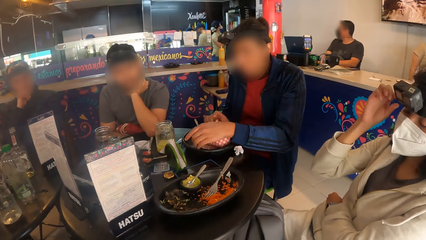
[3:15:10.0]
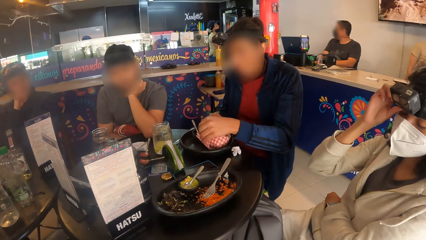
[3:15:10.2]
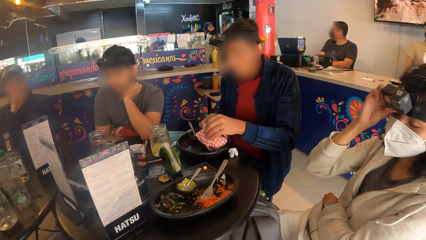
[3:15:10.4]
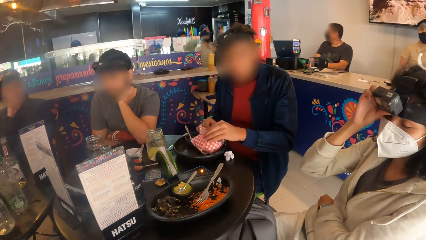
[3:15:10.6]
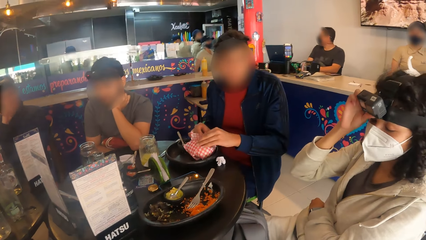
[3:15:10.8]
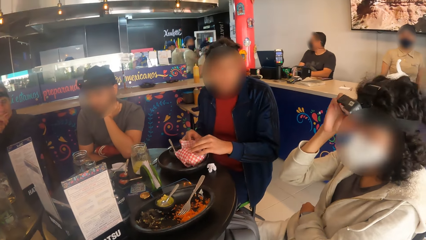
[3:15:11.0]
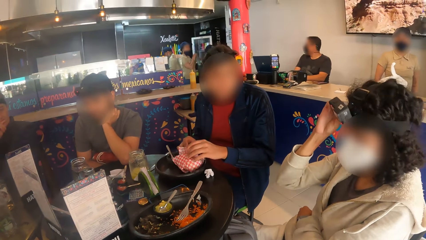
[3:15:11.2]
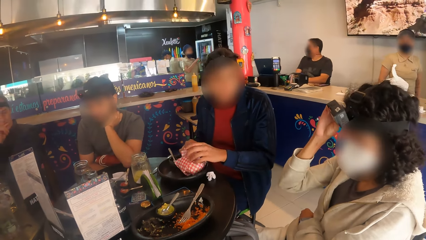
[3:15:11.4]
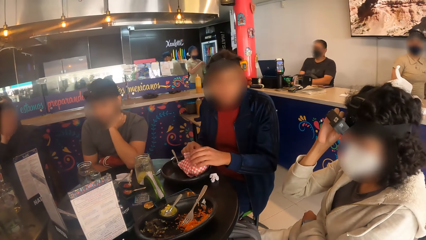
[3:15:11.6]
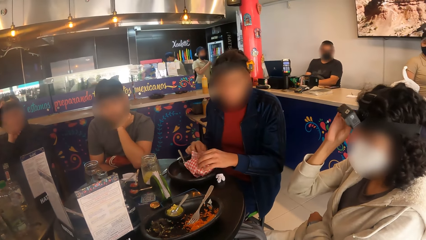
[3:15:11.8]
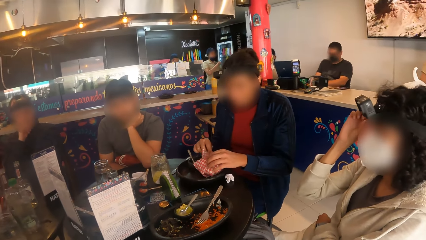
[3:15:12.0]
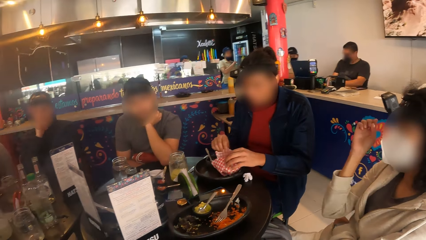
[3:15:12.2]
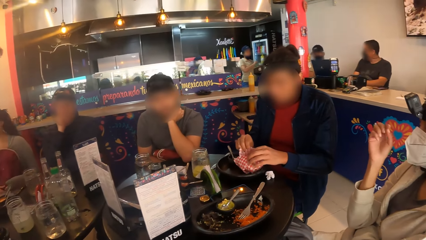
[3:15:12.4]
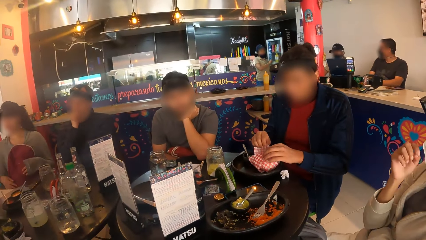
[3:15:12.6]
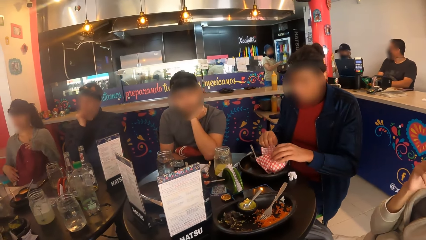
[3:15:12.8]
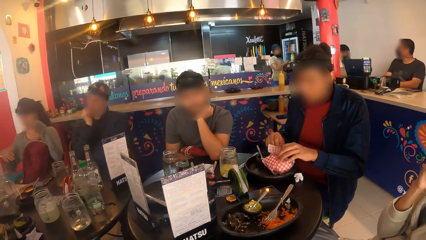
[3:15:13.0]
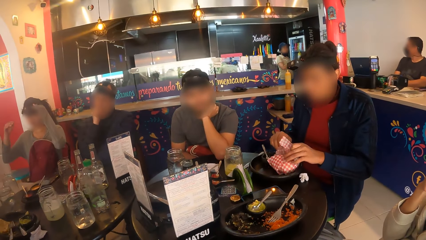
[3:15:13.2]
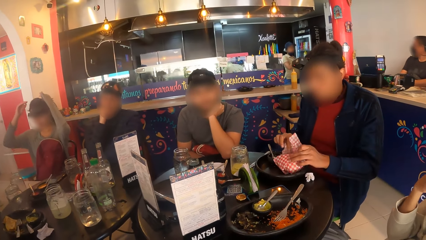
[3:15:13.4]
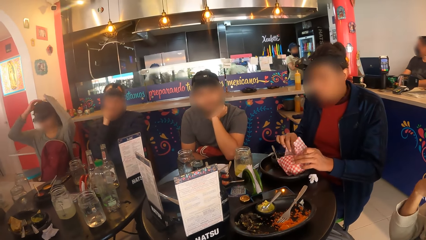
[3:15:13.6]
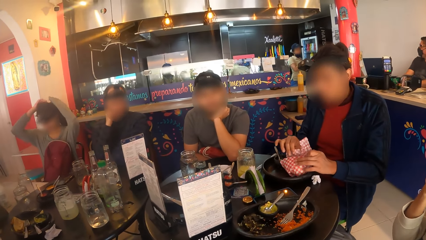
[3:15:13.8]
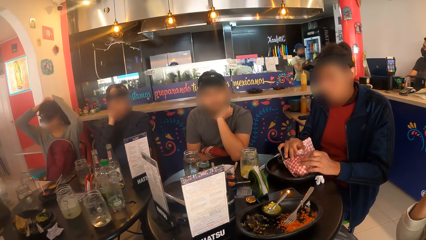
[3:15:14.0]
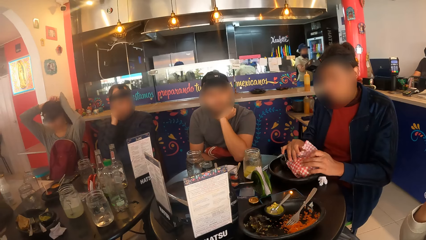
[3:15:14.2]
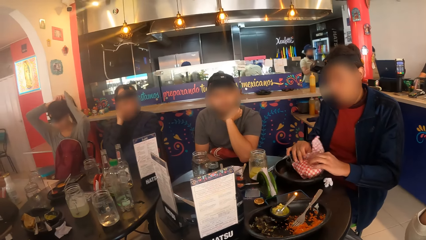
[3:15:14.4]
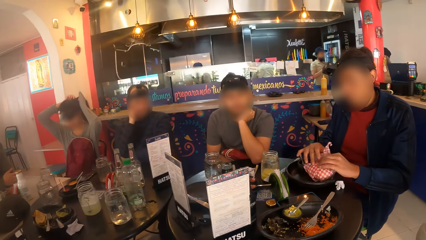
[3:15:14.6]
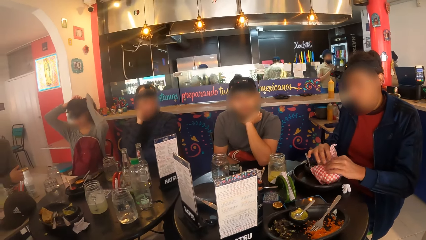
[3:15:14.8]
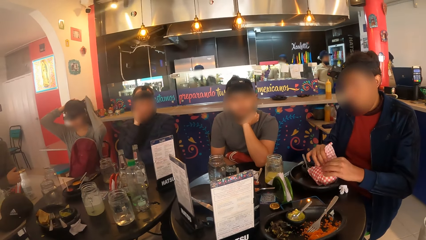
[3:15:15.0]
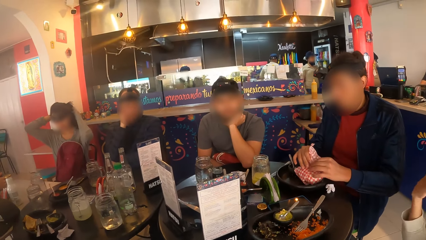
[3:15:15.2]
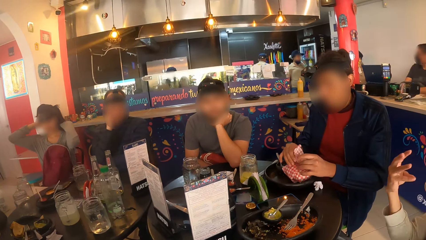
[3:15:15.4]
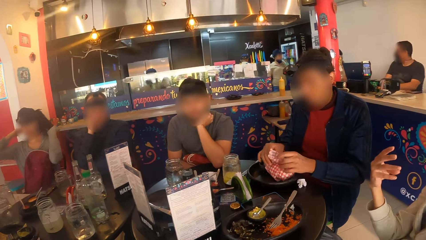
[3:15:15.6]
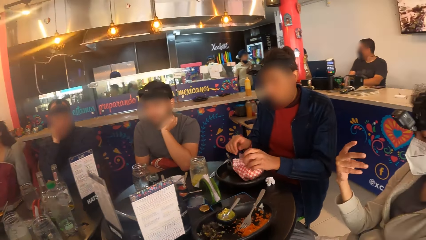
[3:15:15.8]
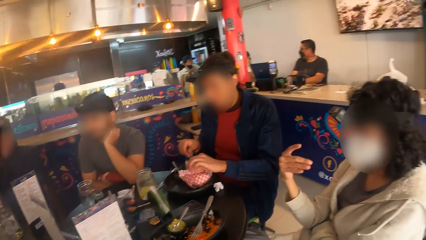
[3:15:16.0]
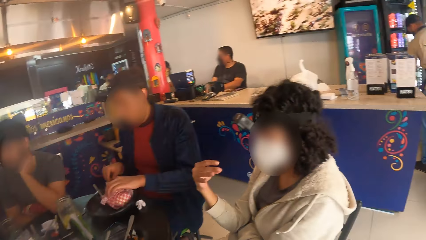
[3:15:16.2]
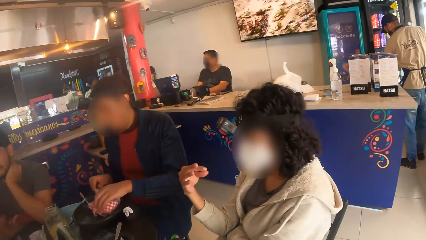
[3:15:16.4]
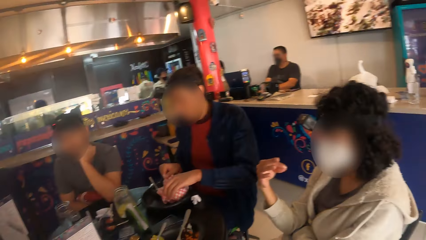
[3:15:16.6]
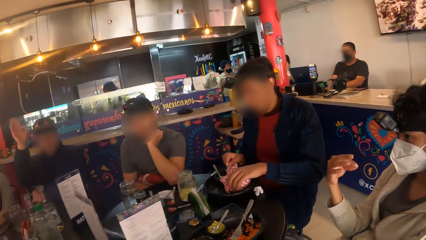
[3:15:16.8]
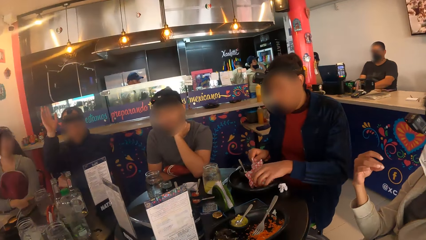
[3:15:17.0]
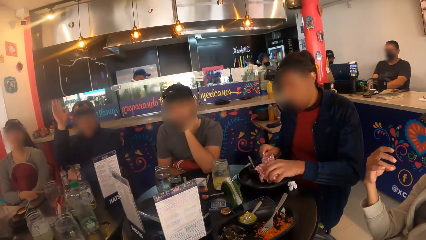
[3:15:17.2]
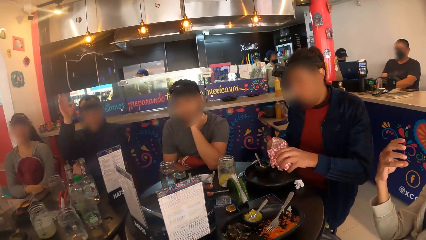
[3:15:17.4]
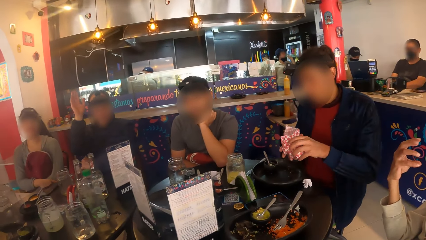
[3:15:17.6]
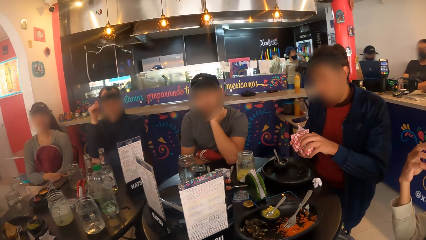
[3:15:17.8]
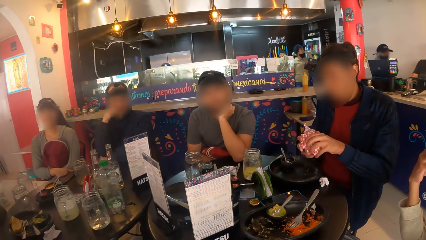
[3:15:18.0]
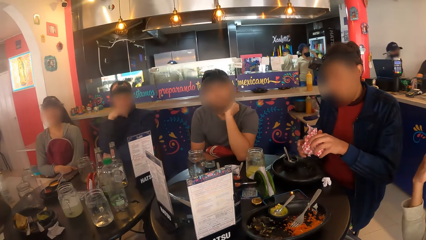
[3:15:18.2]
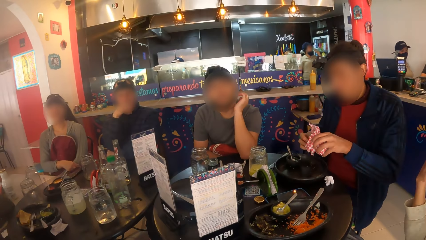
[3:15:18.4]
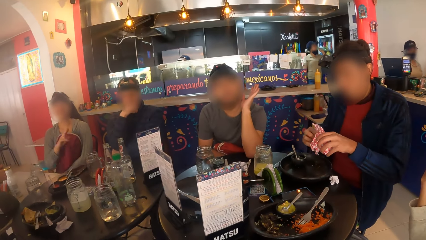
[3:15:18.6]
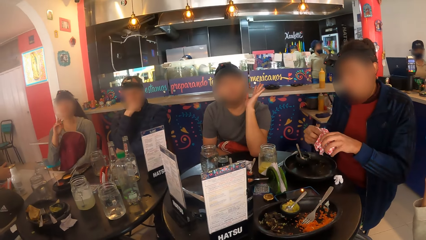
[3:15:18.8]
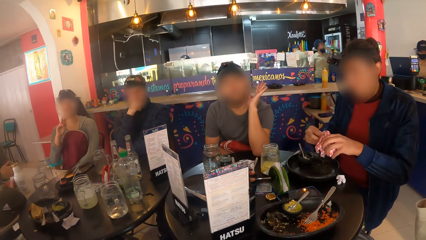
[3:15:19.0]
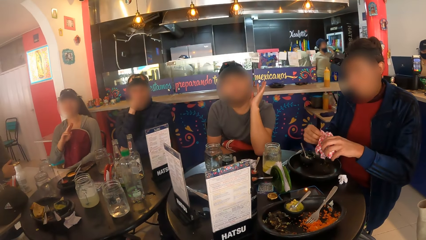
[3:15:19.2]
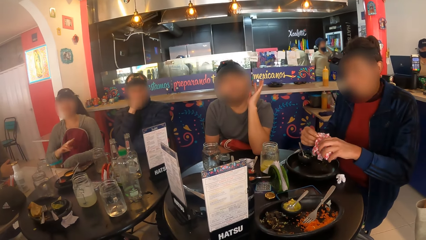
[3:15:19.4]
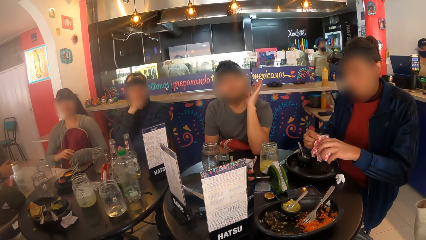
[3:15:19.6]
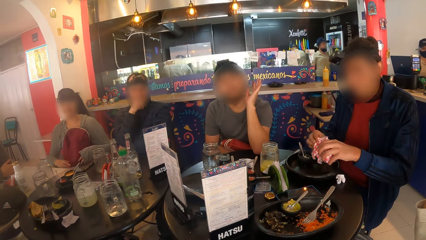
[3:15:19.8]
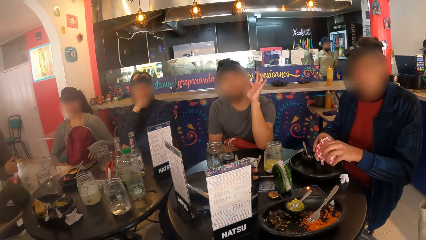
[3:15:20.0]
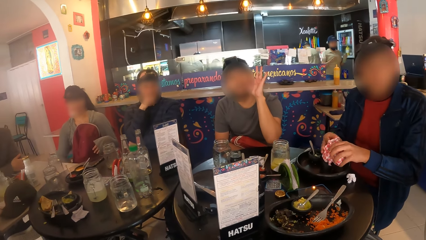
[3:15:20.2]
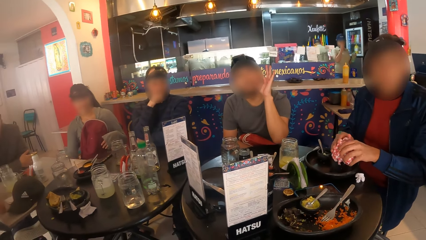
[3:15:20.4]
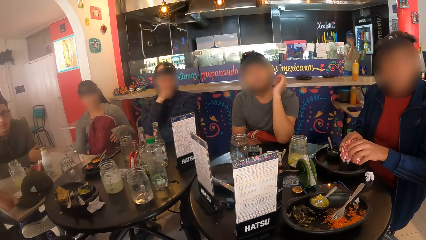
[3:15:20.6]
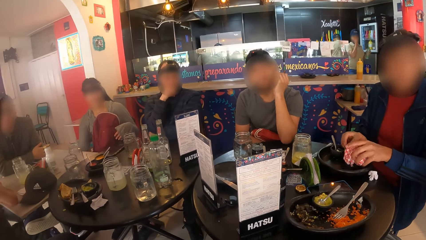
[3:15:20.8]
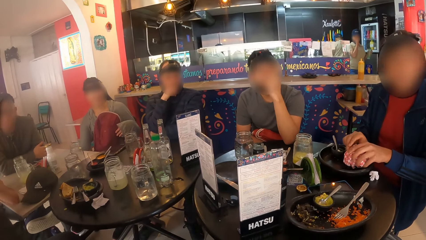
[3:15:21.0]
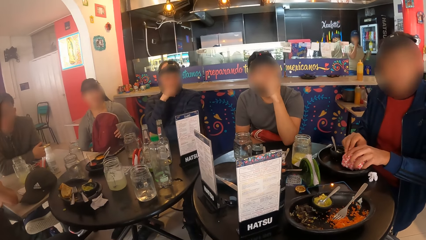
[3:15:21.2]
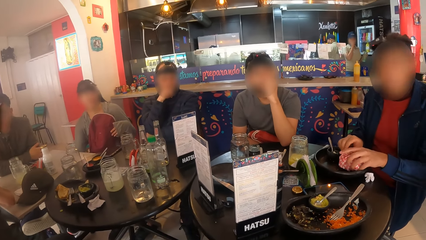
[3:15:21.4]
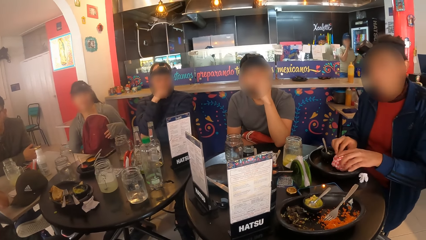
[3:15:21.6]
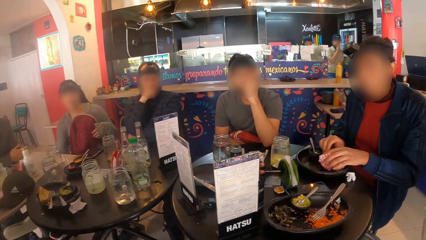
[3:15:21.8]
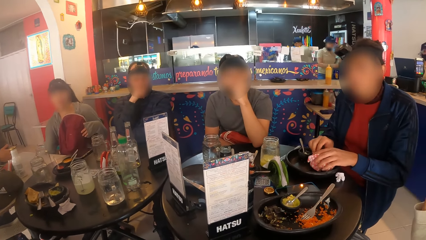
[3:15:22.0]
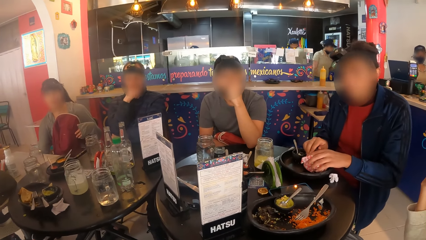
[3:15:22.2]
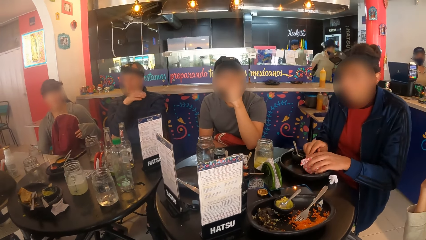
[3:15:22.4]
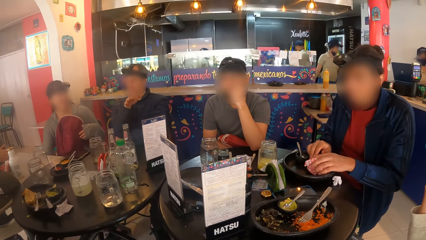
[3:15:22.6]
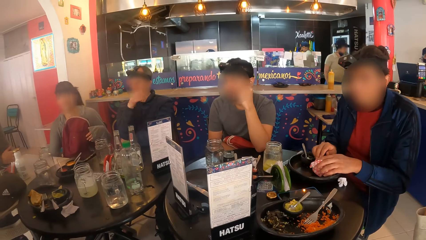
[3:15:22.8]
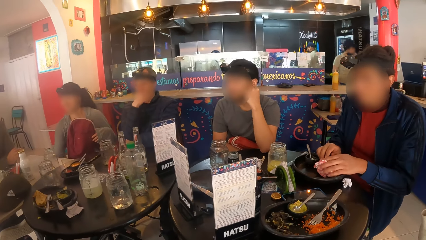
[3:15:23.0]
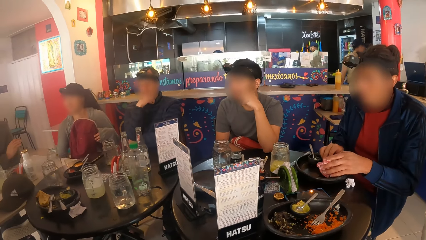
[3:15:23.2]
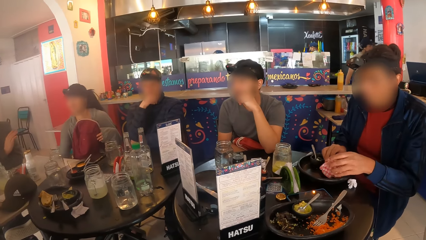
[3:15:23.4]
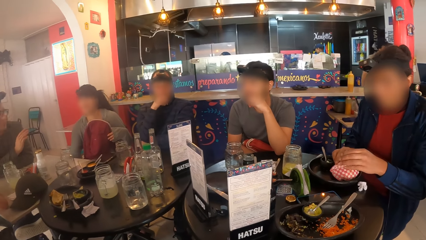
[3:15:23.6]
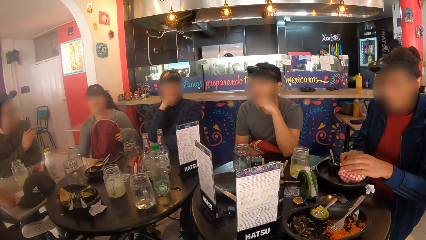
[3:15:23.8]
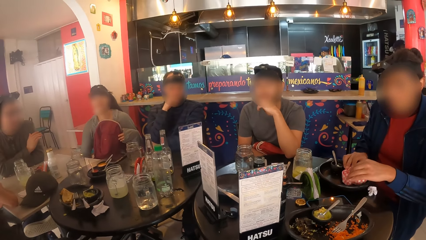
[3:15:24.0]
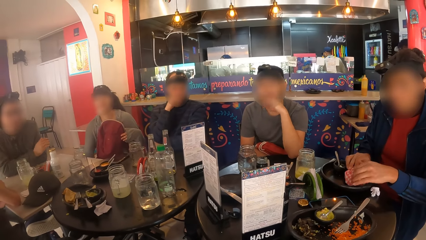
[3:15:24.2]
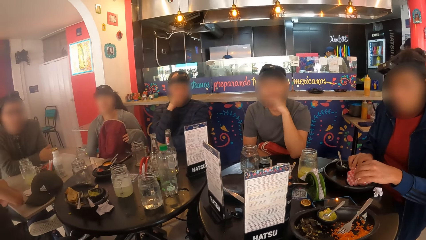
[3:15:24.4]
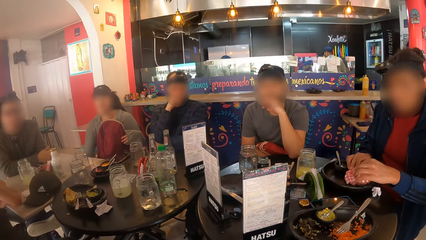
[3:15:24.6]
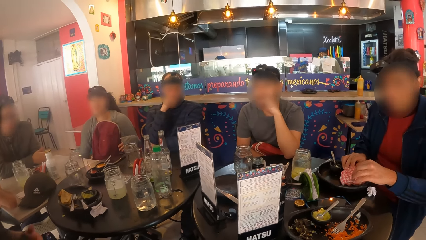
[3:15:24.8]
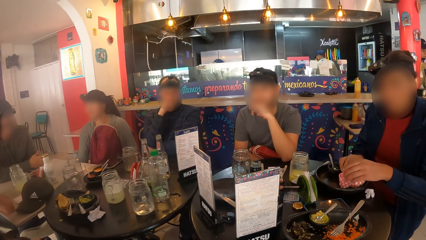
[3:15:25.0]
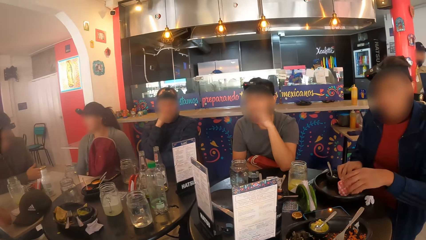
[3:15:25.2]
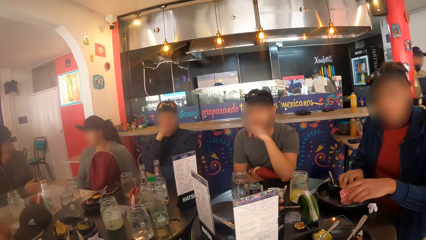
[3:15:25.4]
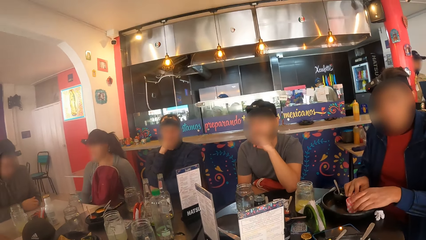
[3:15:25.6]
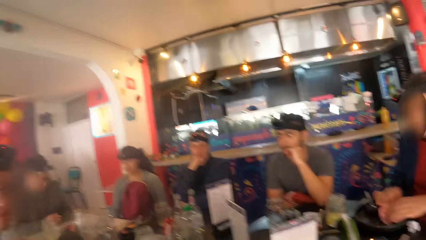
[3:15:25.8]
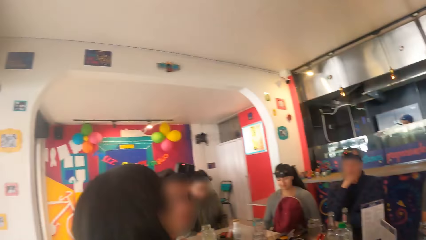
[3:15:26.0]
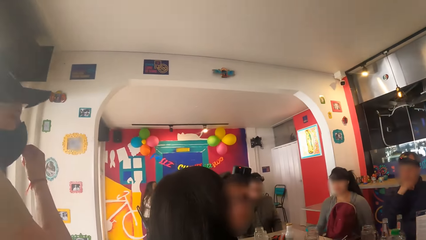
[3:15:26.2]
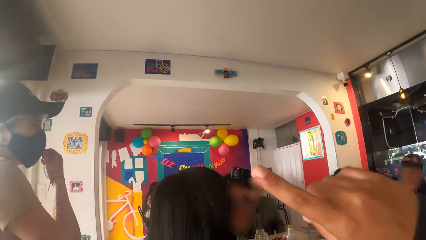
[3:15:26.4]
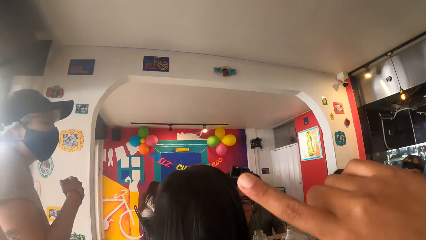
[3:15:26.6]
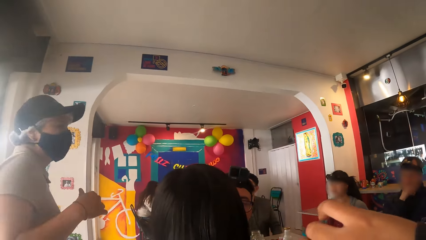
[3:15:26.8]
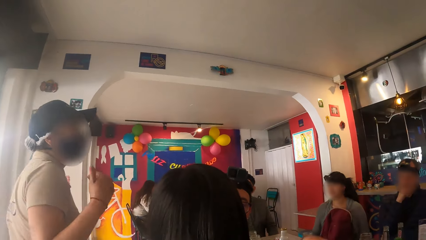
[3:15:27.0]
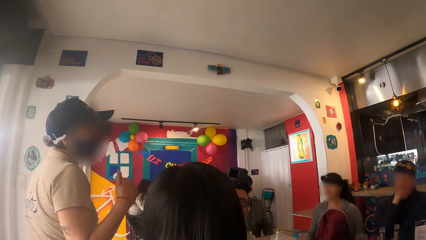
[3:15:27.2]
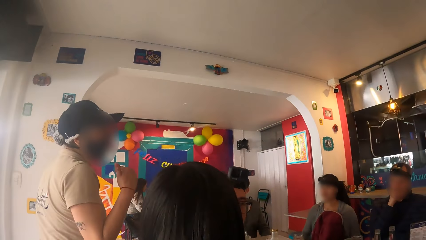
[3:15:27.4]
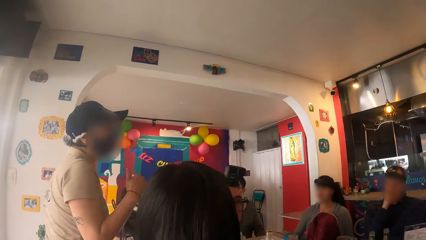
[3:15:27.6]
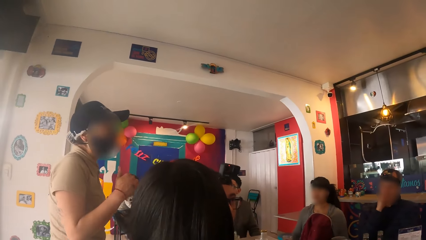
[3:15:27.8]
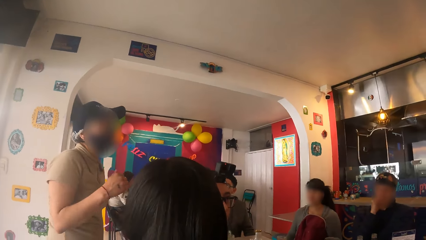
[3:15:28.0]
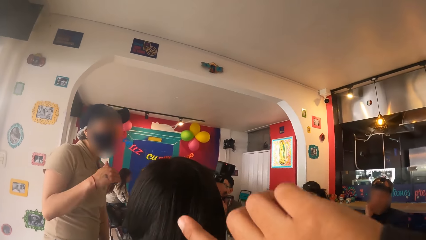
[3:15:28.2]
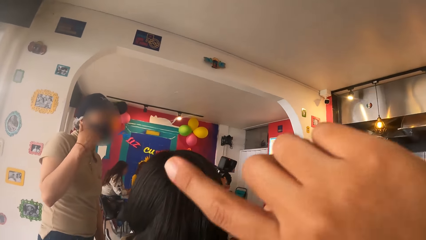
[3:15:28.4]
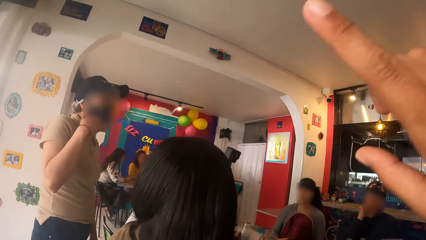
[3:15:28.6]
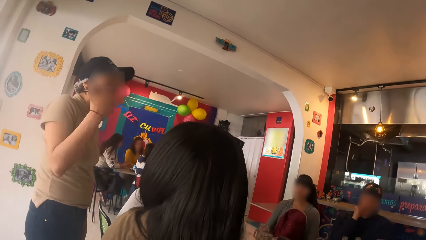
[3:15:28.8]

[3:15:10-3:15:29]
A person touches the camera. Another person touches her hair. The camera wearer interacts with a group of people. He raises his right hand. A waitress interacts with the camera wearer and the group of people. The camera wearer interacts with the waitress.
